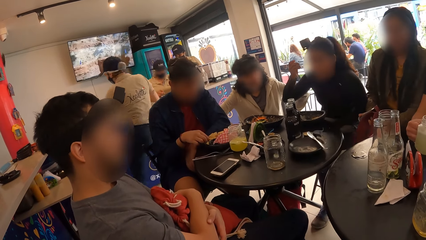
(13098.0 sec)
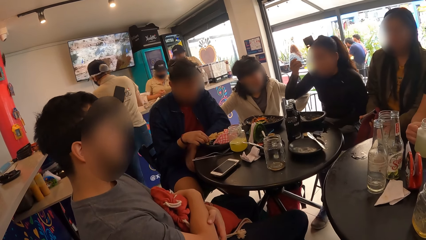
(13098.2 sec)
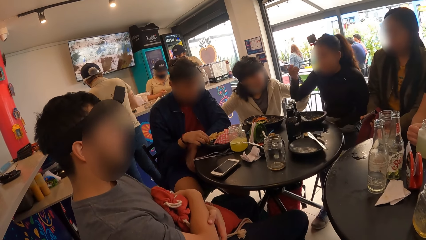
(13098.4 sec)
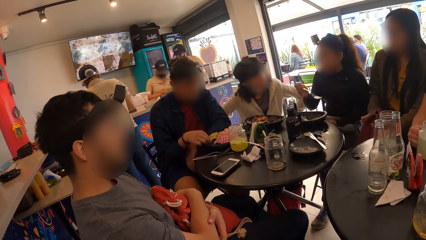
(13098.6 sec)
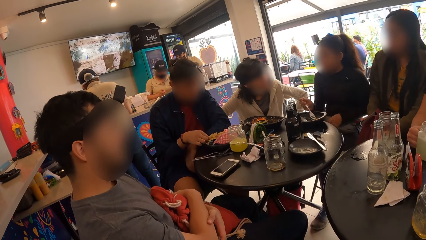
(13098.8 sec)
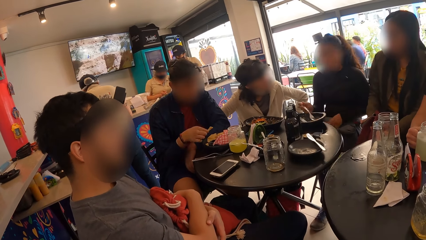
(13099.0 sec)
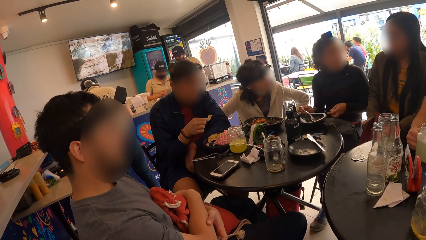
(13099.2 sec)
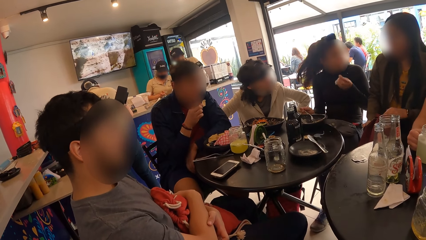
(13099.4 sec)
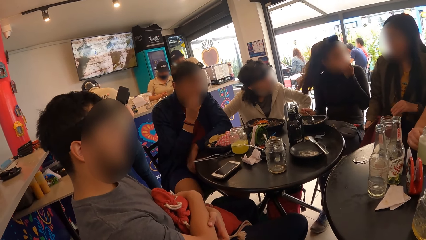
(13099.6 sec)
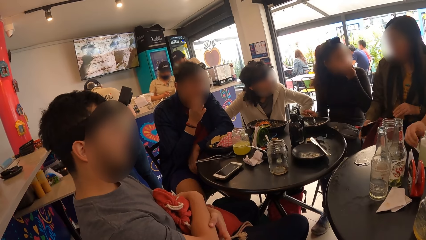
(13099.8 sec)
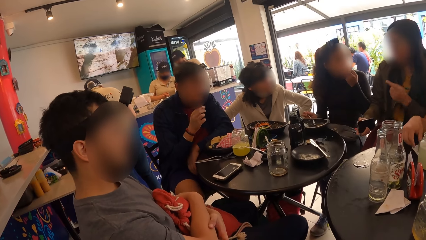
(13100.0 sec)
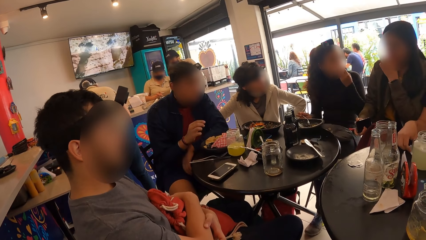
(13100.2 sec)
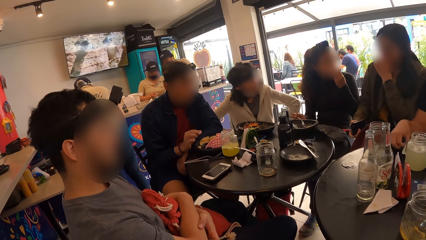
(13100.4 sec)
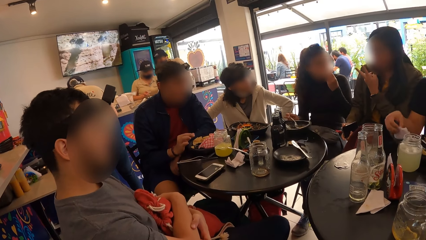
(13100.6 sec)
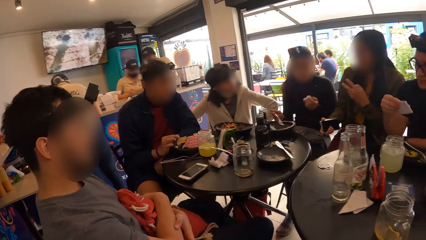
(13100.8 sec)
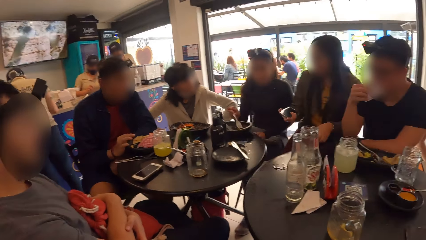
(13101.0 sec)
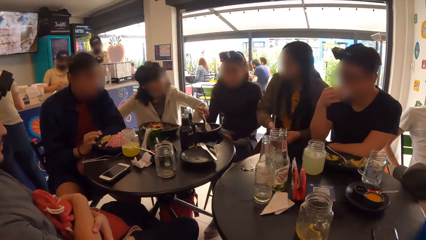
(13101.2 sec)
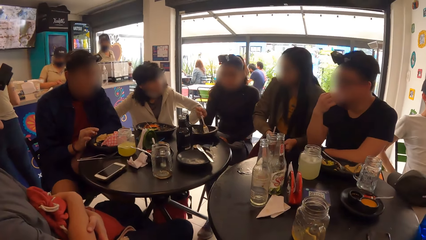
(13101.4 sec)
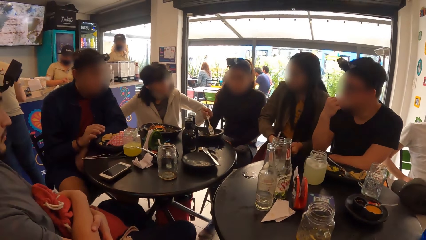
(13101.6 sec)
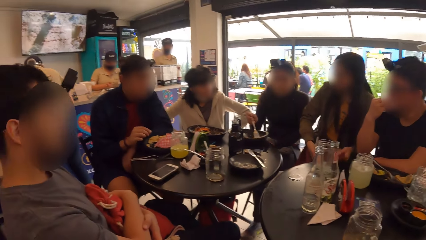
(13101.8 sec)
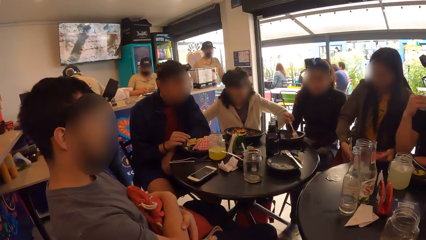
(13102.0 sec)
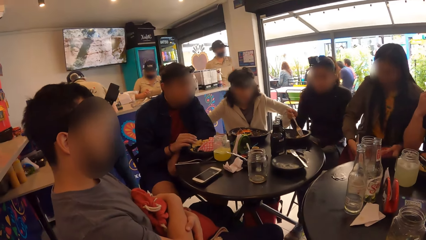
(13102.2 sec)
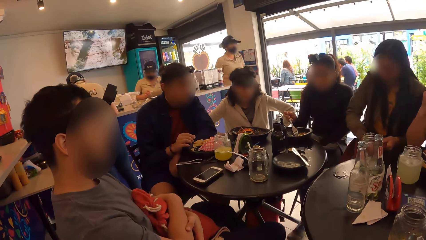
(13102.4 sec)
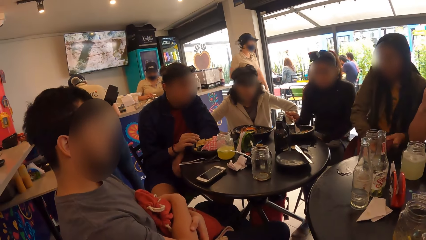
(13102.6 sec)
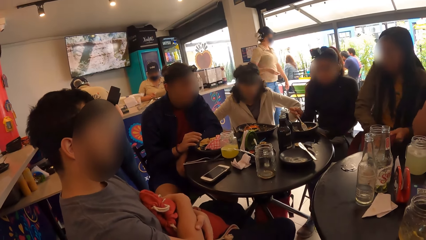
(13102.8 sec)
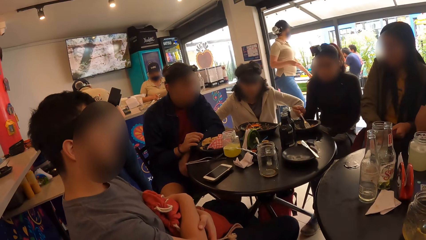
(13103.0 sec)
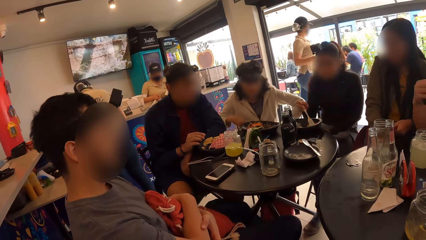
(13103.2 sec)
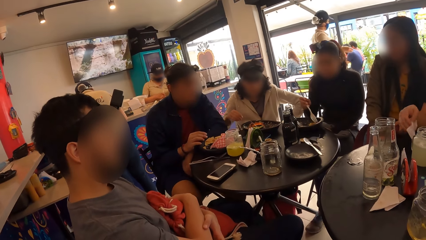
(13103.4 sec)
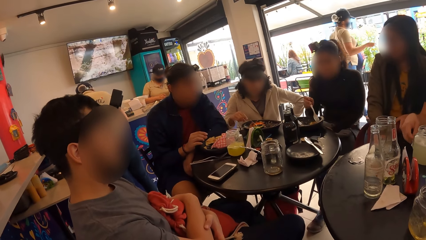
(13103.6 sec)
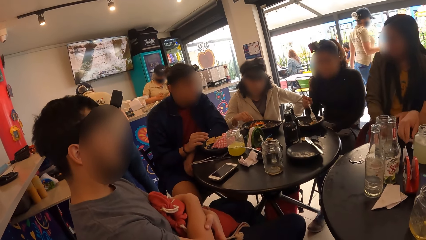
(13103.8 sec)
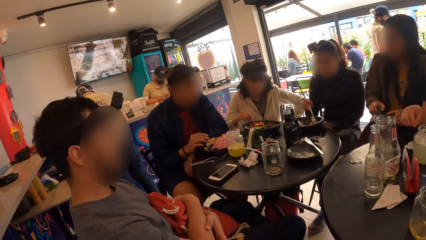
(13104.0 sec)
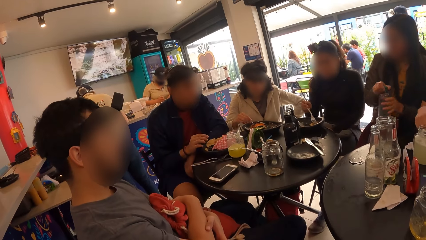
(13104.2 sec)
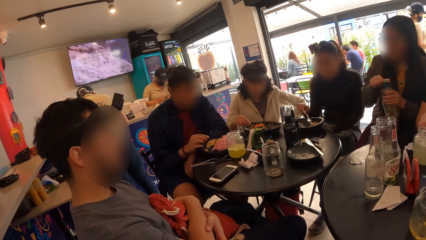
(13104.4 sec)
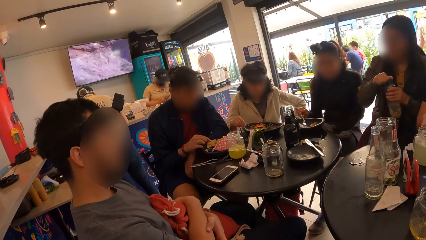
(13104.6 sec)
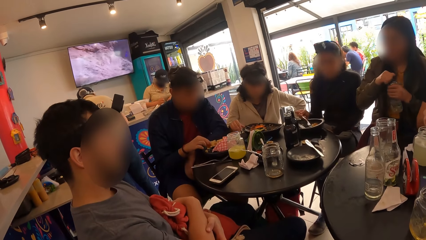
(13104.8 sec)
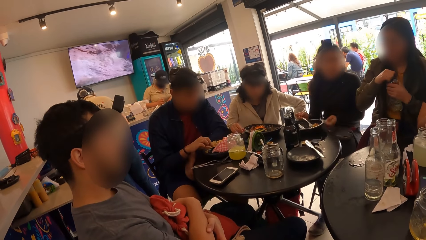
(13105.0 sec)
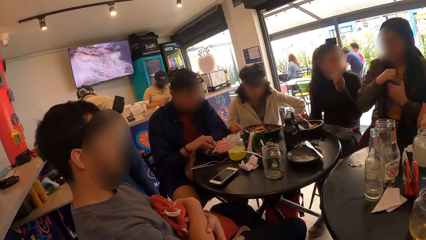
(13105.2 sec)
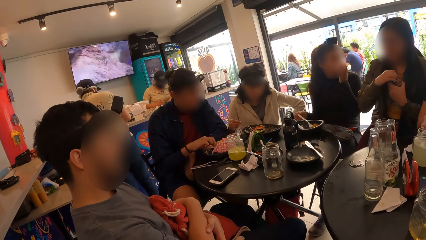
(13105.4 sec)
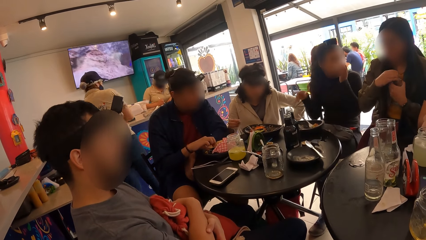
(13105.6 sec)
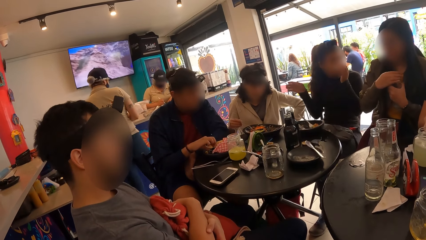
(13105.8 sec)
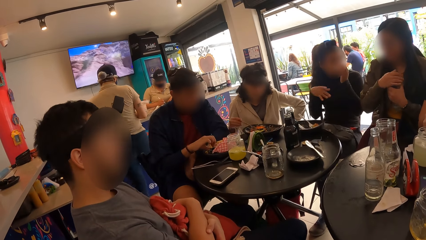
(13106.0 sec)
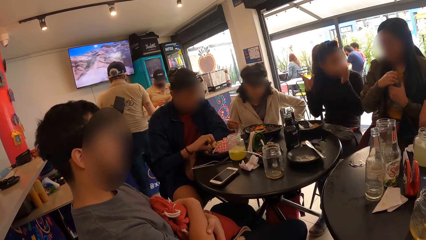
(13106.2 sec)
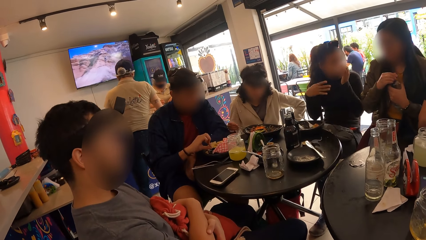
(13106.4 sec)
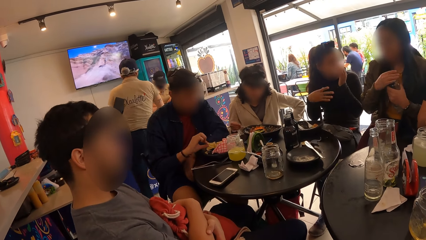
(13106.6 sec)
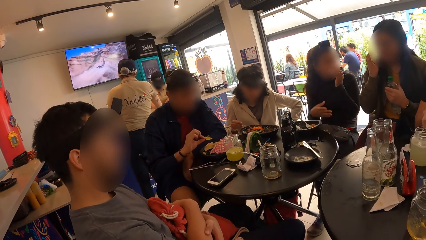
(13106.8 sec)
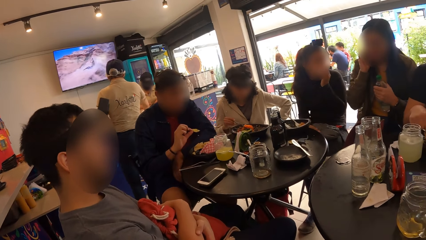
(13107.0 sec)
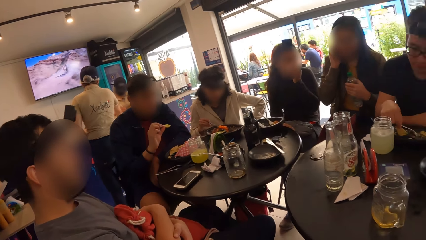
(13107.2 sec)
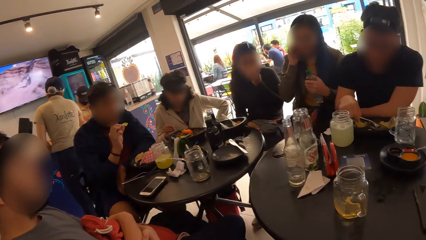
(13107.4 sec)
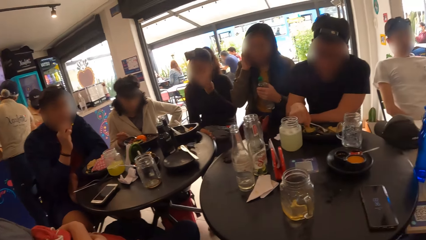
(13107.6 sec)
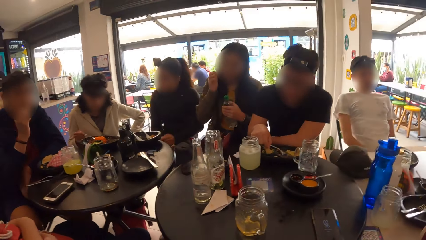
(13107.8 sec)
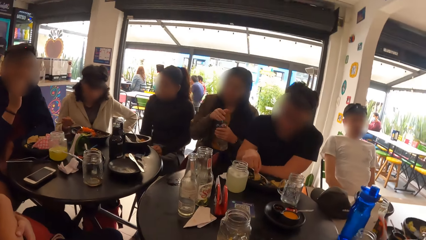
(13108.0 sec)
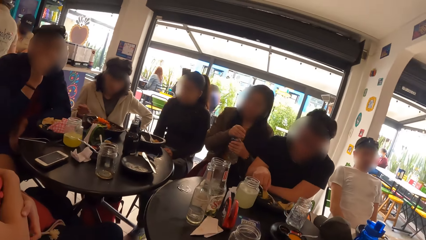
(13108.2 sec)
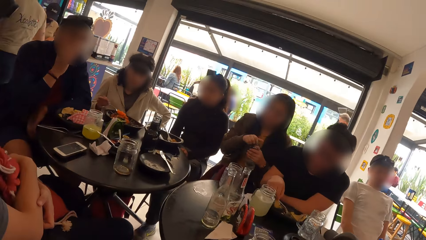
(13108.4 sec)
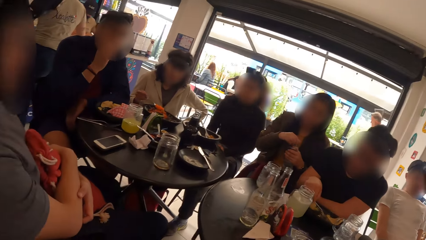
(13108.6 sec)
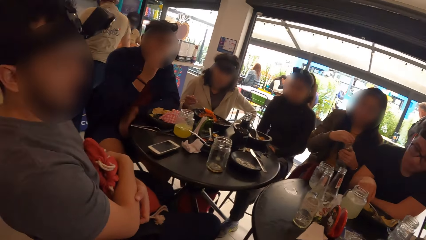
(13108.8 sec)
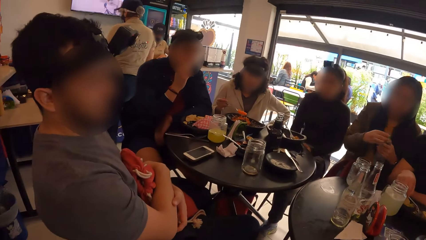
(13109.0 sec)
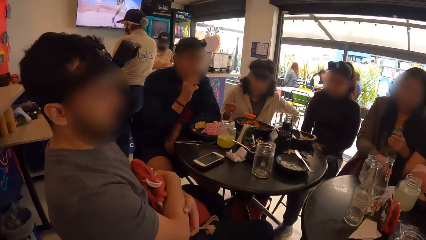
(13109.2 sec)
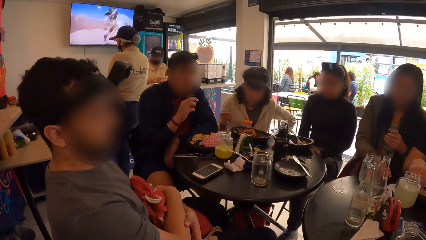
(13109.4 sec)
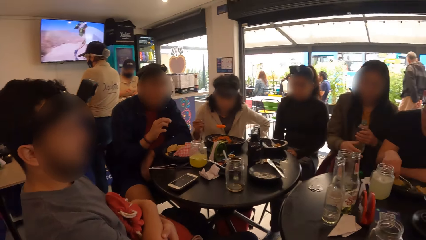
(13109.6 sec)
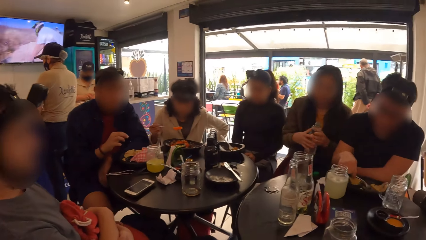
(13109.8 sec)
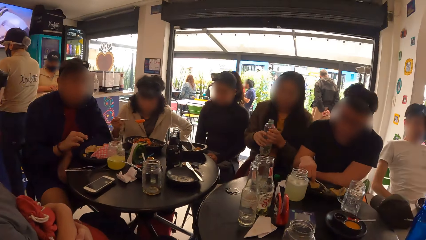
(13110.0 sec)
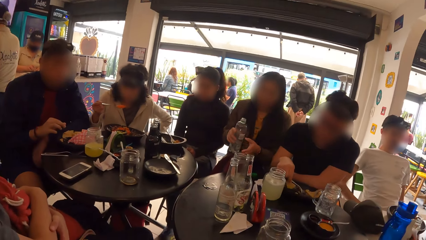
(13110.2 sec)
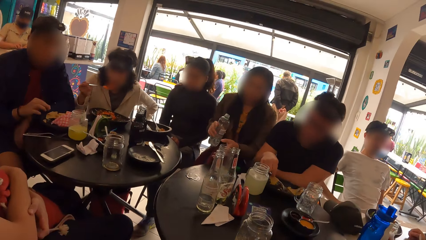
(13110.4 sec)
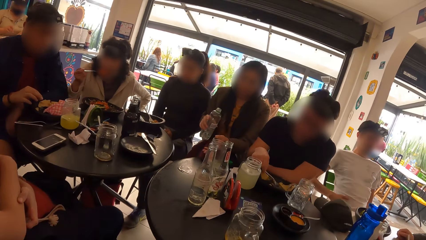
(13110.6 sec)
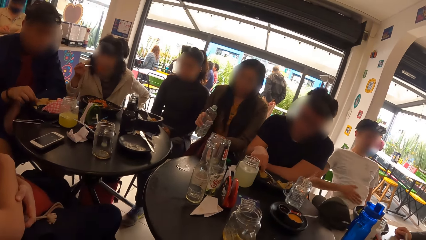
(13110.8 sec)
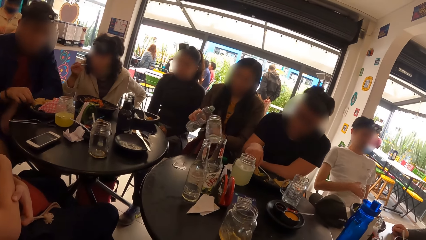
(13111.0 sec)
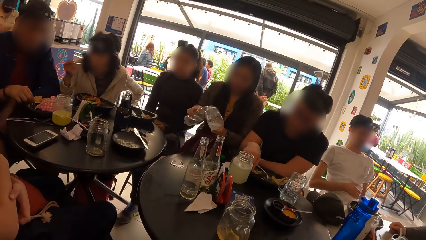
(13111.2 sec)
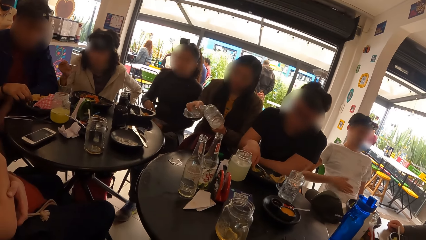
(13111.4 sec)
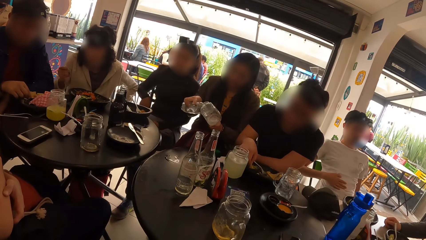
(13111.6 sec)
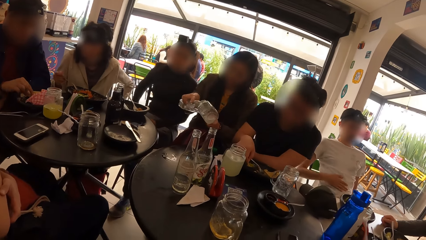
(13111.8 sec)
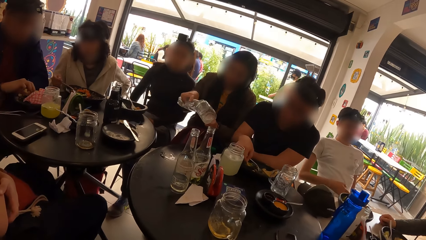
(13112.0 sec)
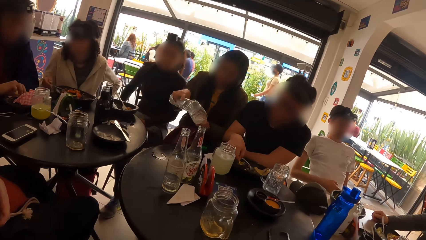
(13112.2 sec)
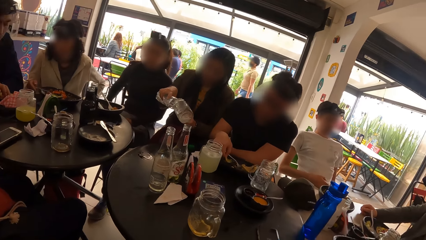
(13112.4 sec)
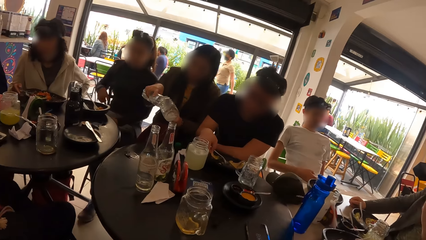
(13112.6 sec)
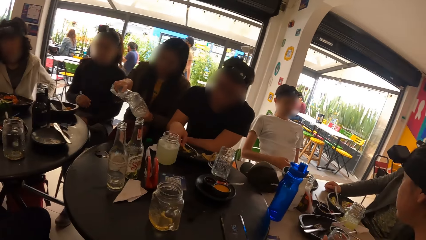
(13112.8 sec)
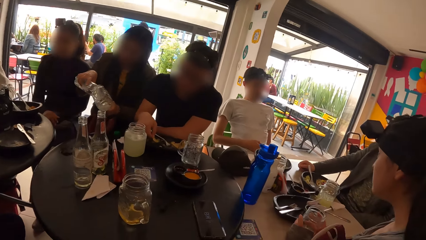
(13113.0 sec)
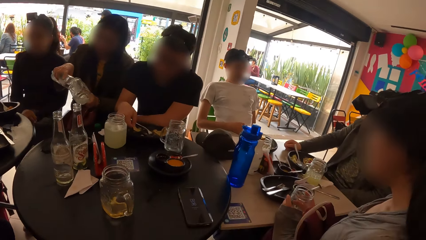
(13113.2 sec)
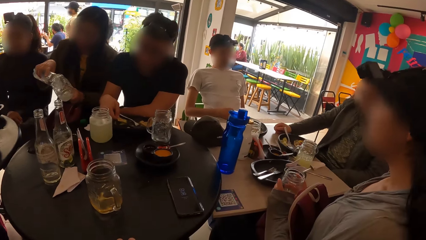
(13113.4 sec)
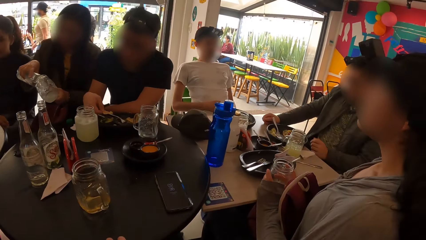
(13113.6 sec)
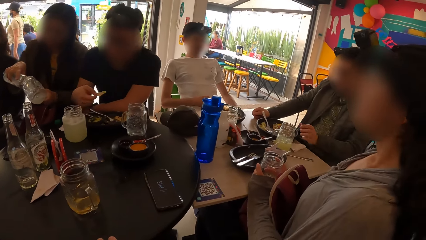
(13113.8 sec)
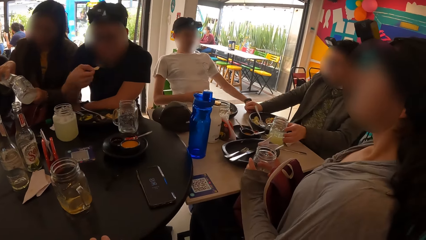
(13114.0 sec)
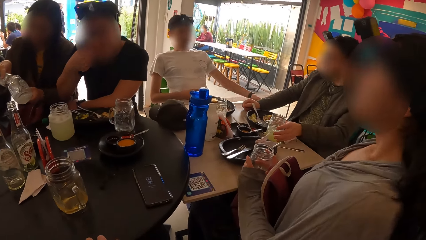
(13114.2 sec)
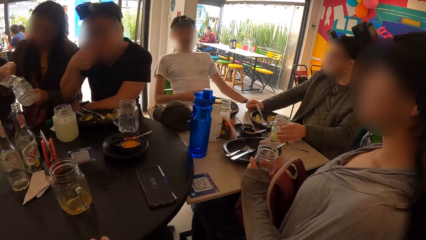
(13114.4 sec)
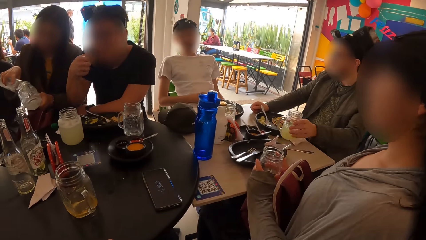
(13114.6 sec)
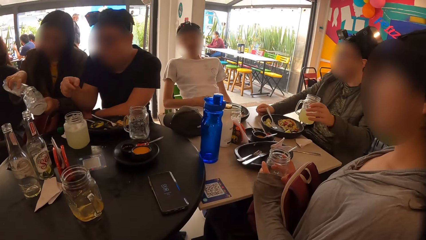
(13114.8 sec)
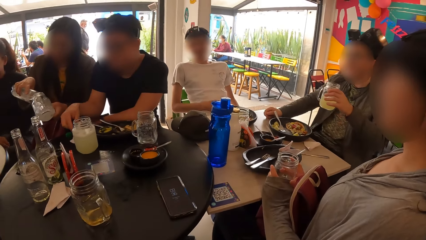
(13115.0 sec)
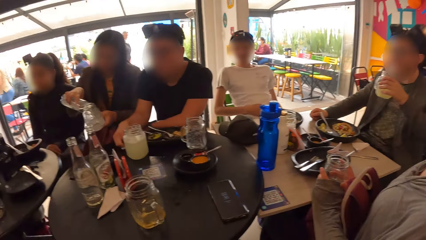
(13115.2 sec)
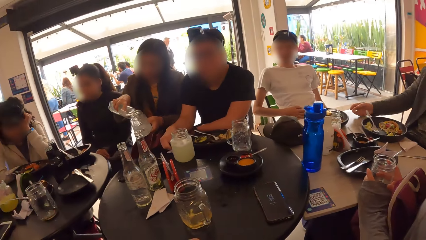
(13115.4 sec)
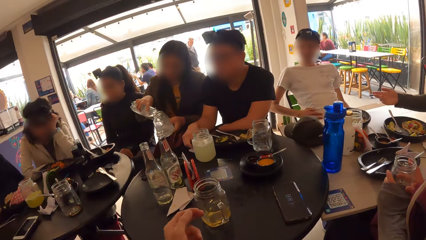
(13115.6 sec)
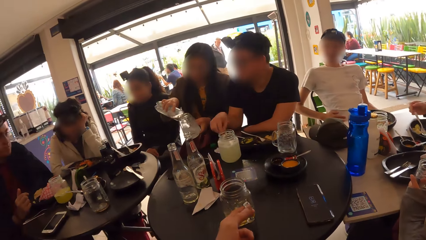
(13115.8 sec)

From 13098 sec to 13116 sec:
The man places the glass cup on the table with his right hand. The man picks a serviette paper from the table with his right hand. The man cleans his mouth with the serviette paper in his right hand. The man places the serviette paper on the table with his right hand. The woman picks a water bottle from her bag with her hands. The woman opens a cover of the water bottle with her right hand. The woman places the cover of the water bottle on the table with her right hand. The woman holds the water bottle with both hands. The woman picks the glass cup on the table with her left hand. The woman pours water from the water bottle into the glass cup in her left hand. Another man picks a glass cup from the table with his left hand.
